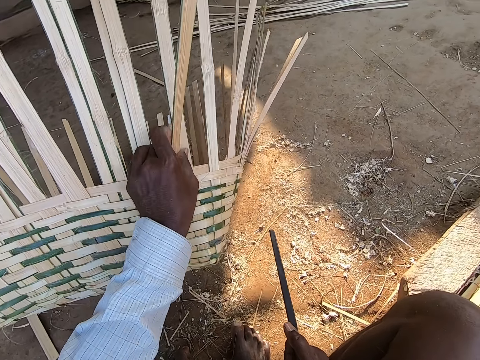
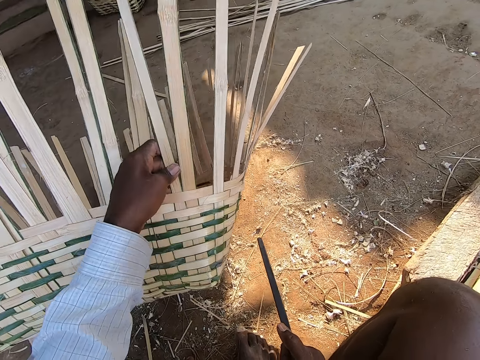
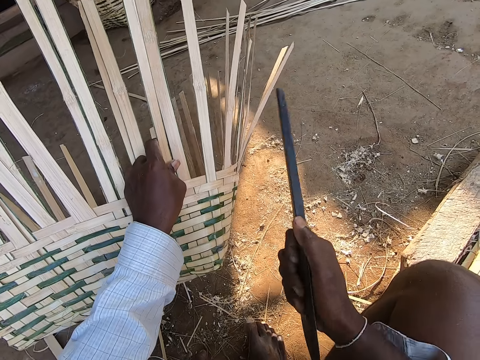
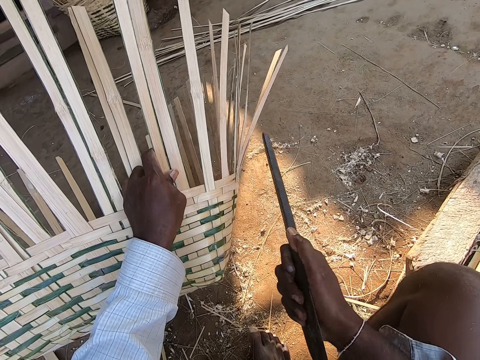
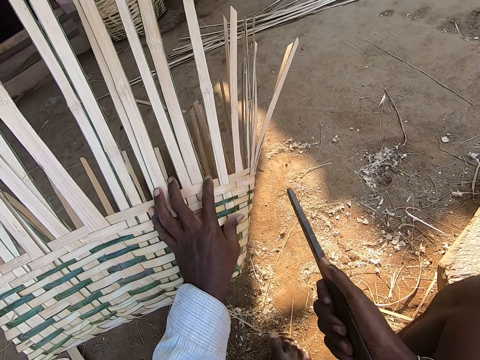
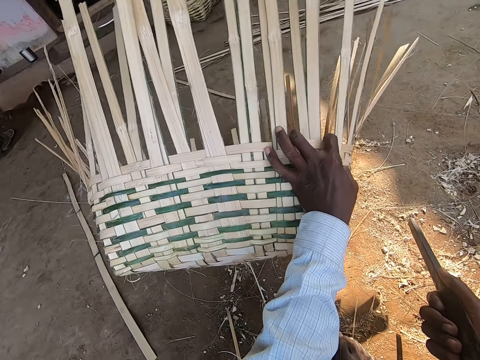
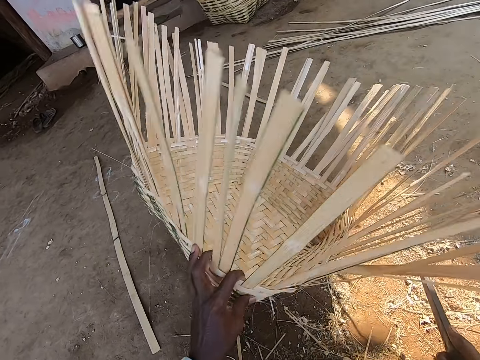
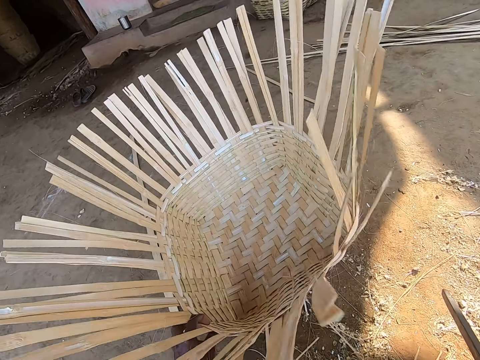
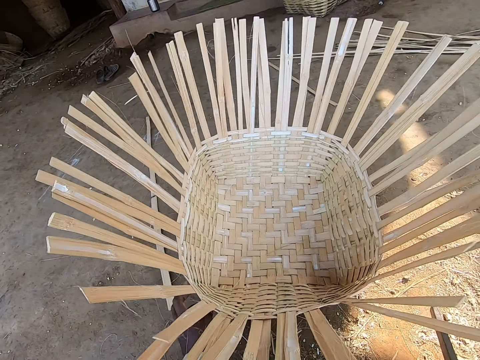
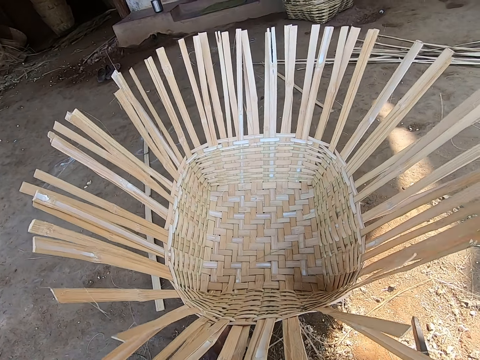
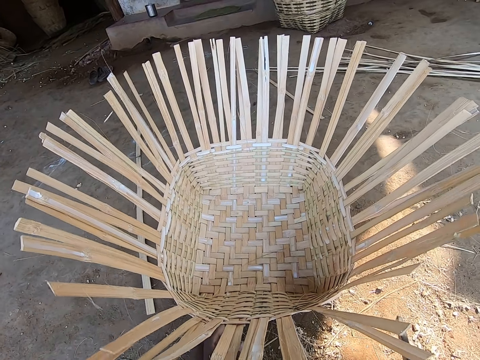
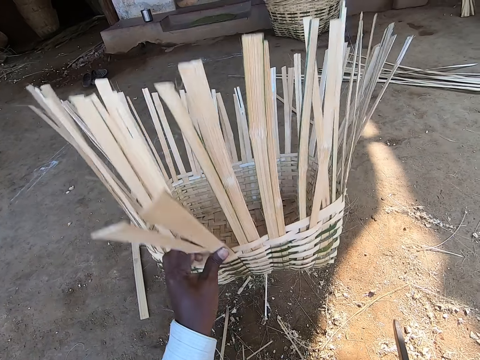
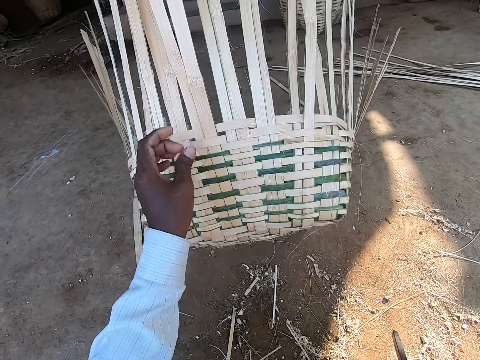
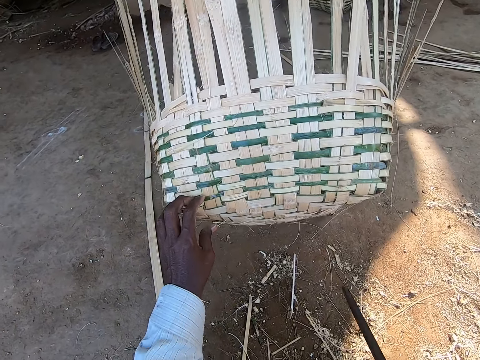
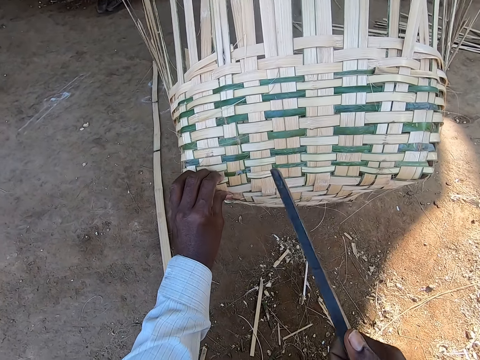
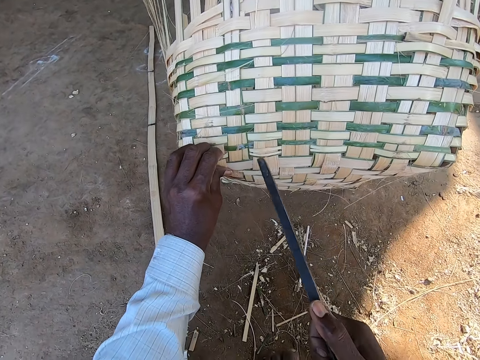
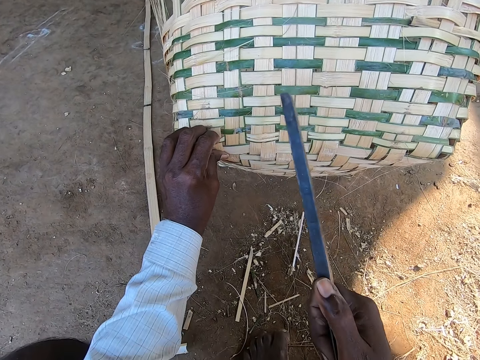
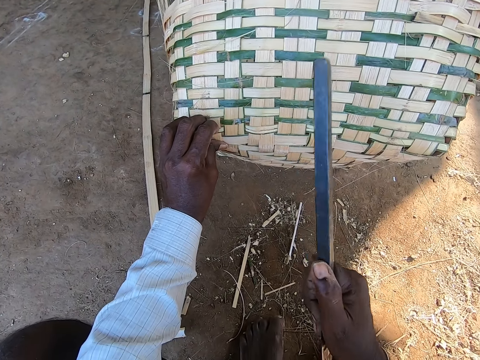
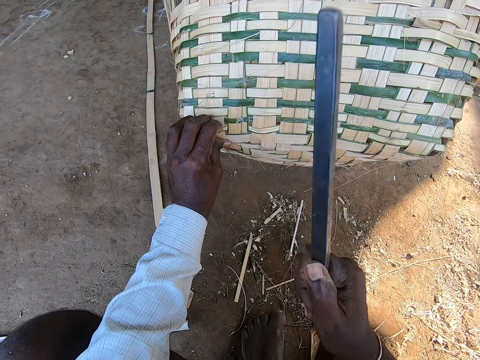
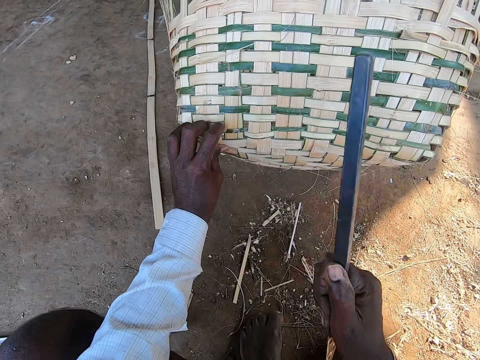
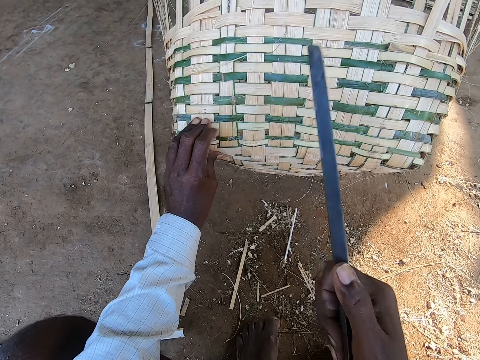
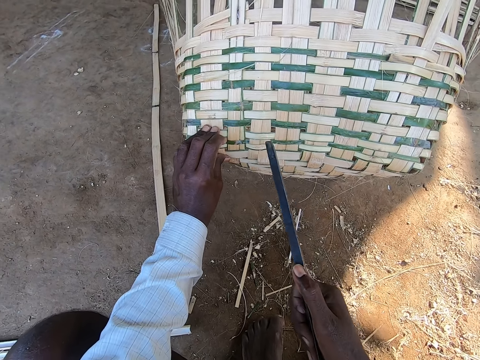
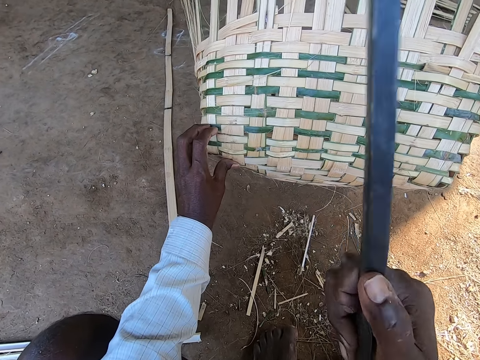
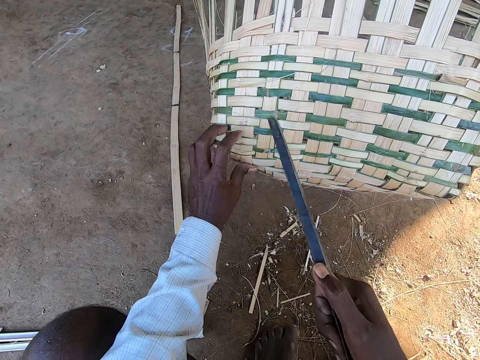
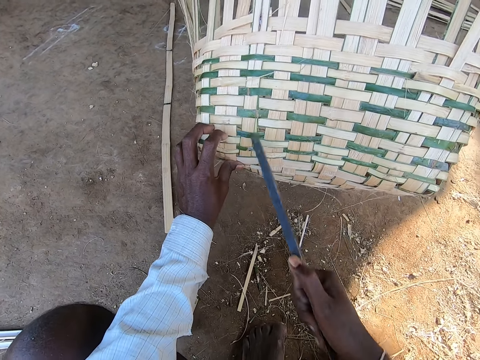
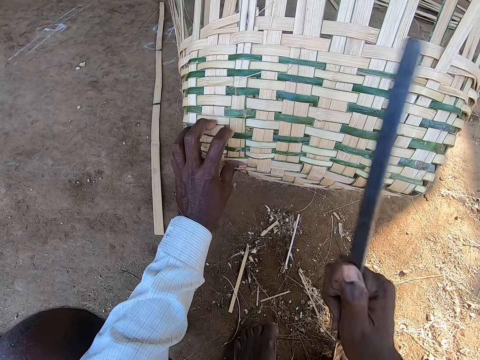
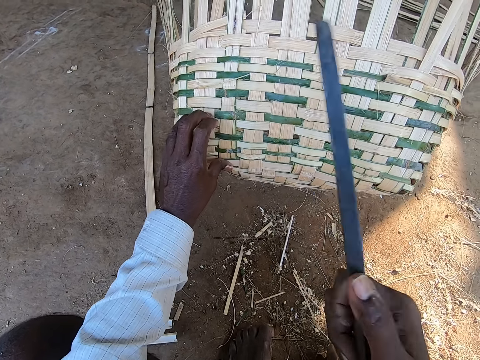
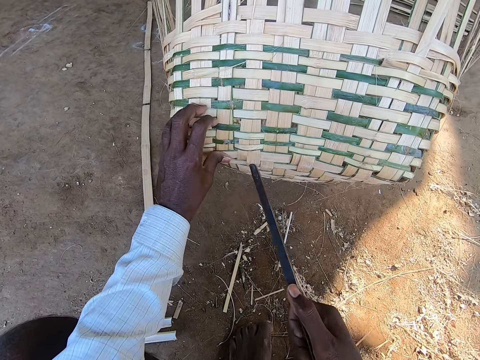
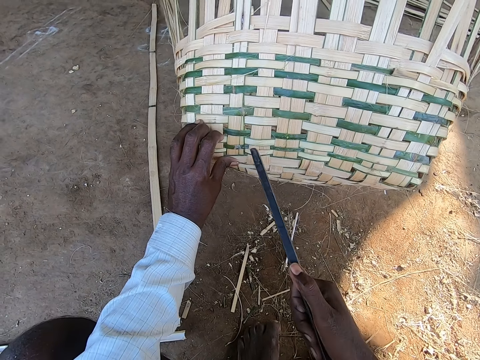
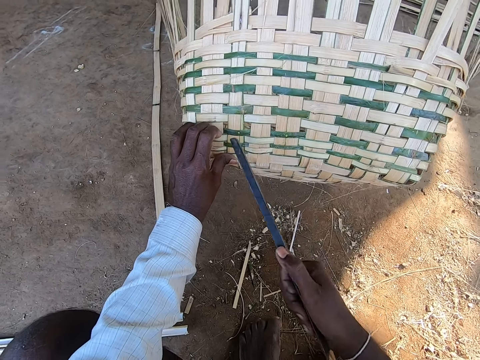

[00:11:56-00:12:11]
The camera wearer repositions a reed. He hits a basket. He turns the half-made basket with the bamboo strips on the ground with his left hand. He holds the basket, moves the basket, and turns the basket. He holds the basket. He beats the half-made basket with the bamboo strips in his left hand with the metal rod in his right hand. He holds the basket, hits the basket, holds the basket, and hits the basket. He holds the basket. He holds the basket again. He hits the basket, holds the basket, and hits the basket.

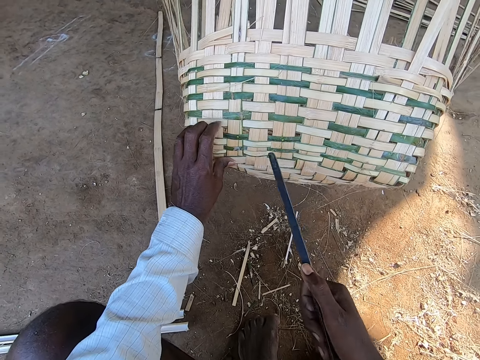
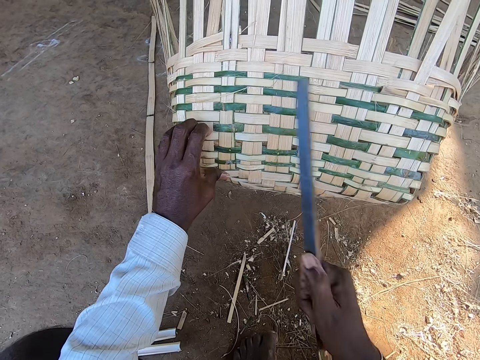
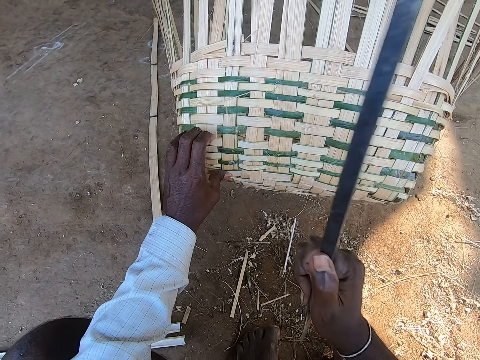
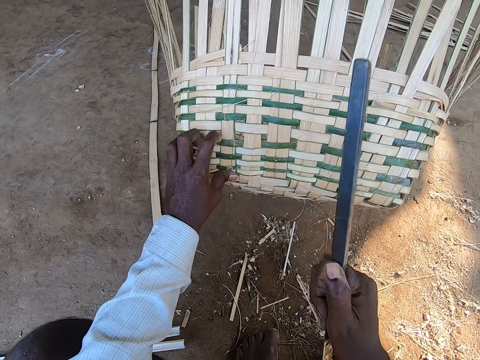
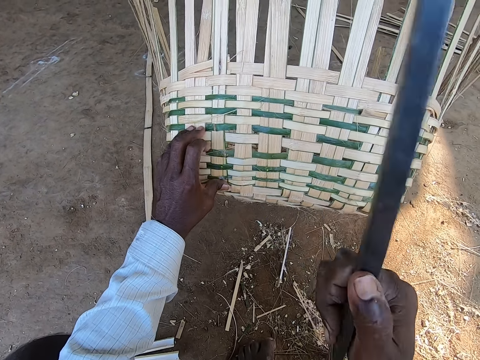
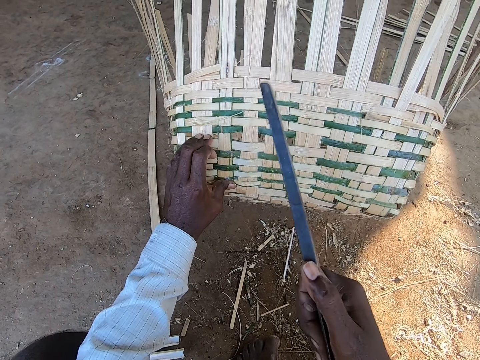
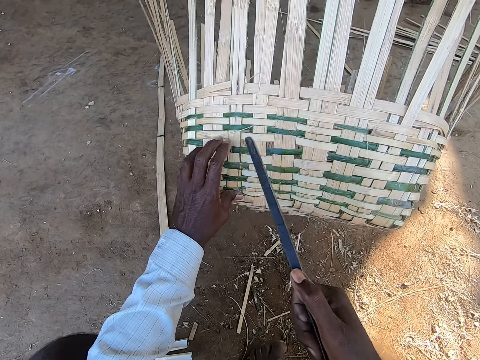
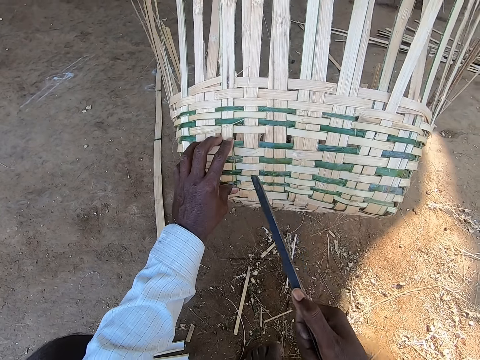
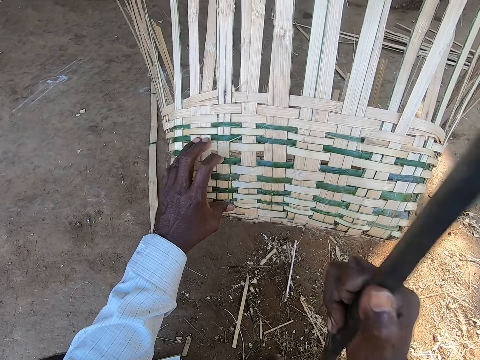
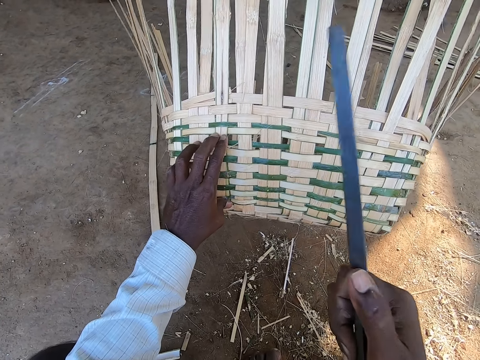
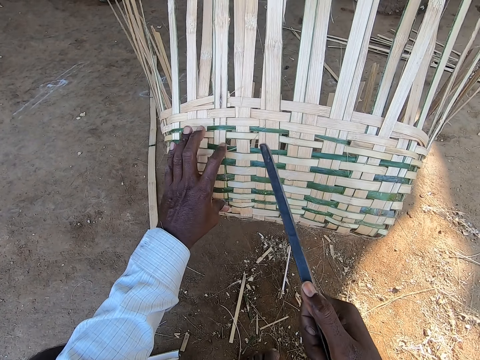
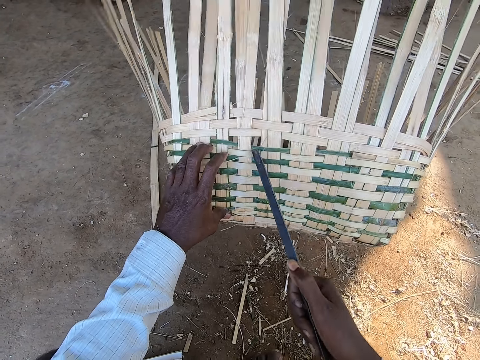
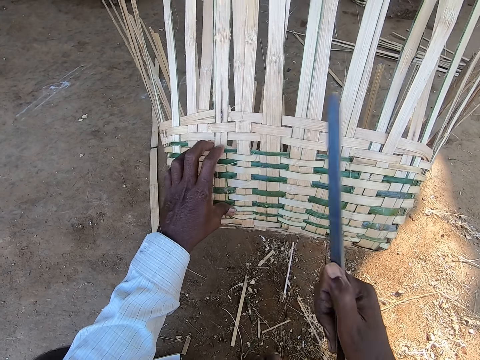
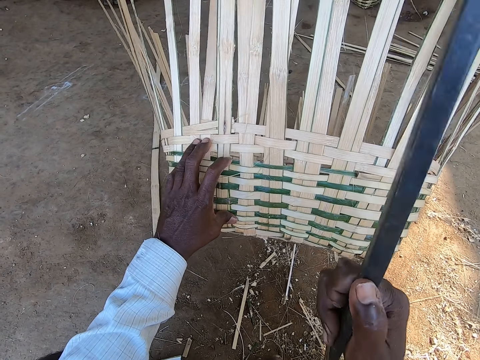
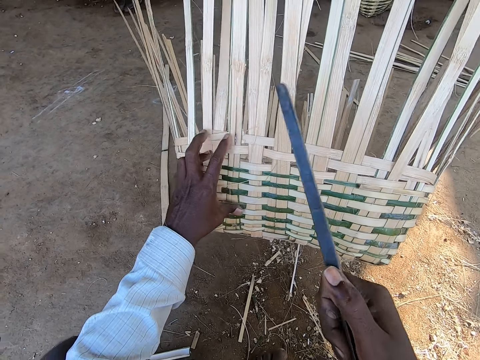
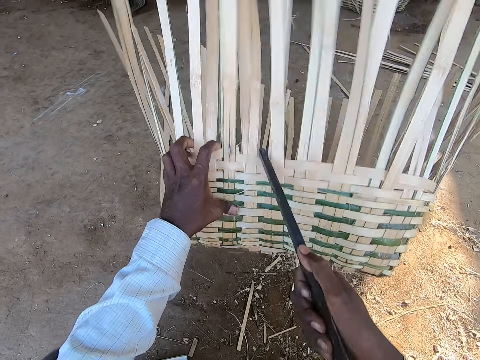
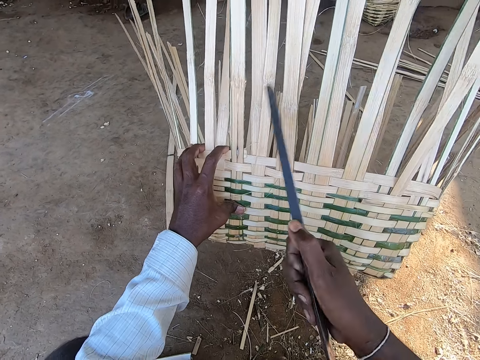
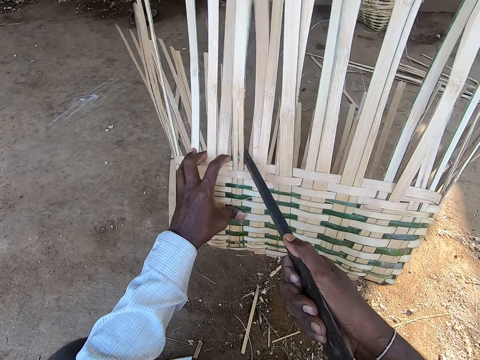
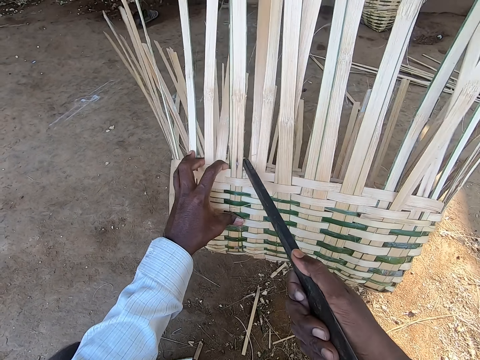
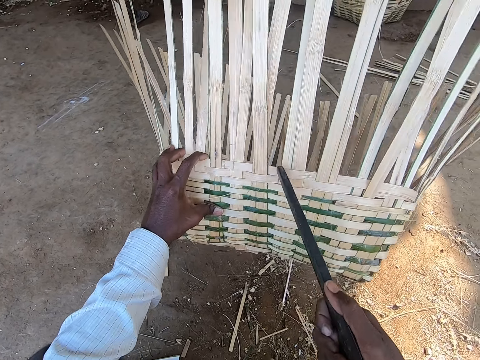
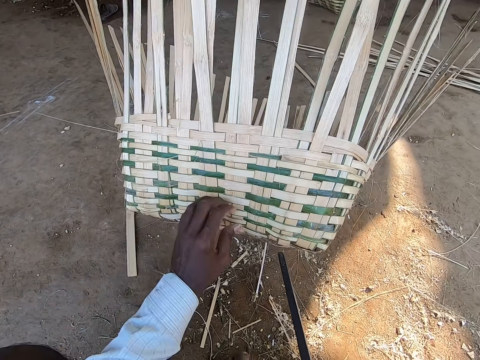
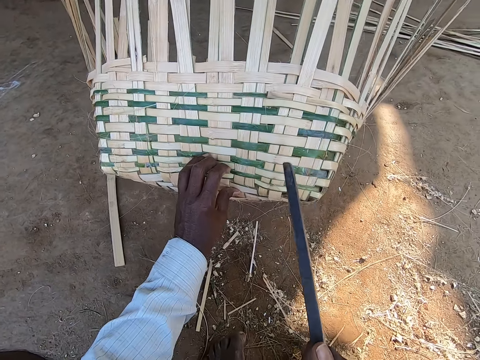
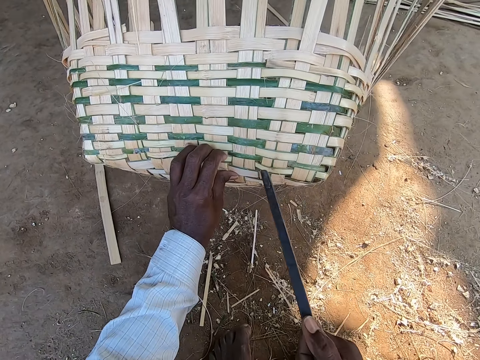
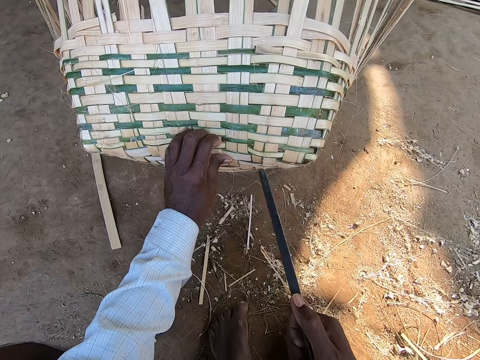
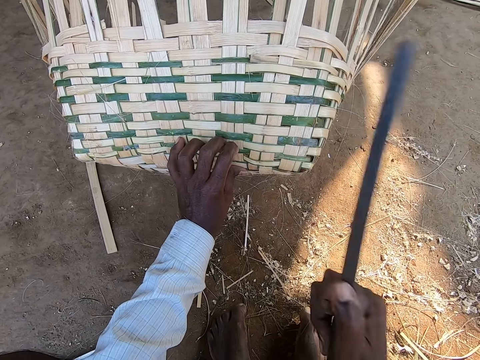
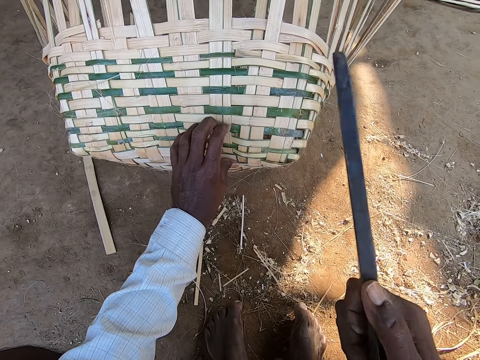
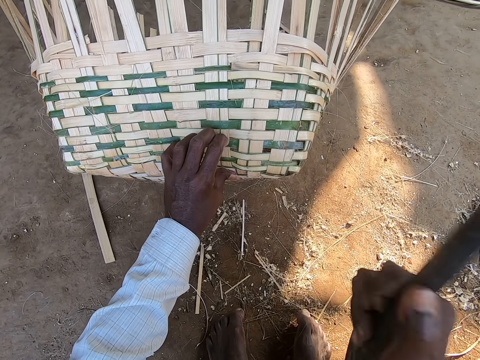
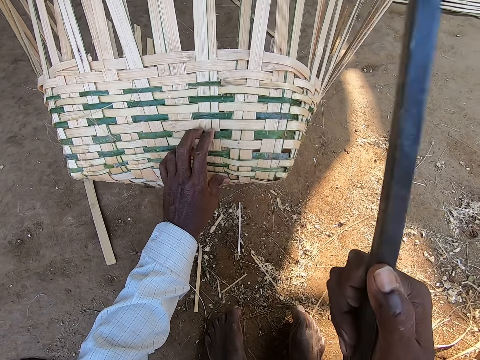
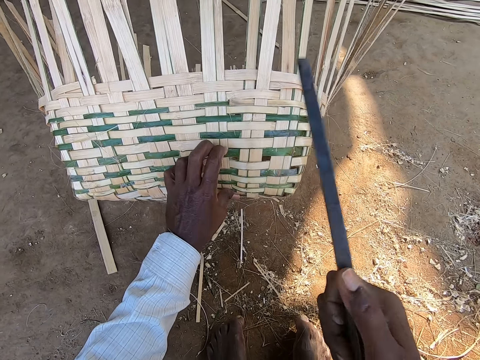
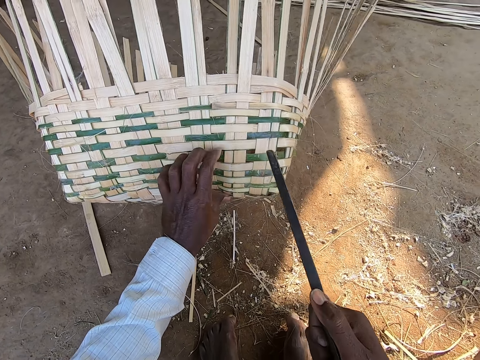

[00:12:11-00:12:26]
The camera wearer holds the basket, hits the basket, holds the basket, hits the basket, holds the basket, hits the basket, holds the basket, hits the basket, holds the basket, hits the basket, holds the basket, hits the basket, holds the basket, hits the basket, holds the basket, and hits the basket. They move their hand along the basket, hit the basket, hold the basket, hit the basket, hold the basket, hit the basket, hold the basket, and hit the basket.
